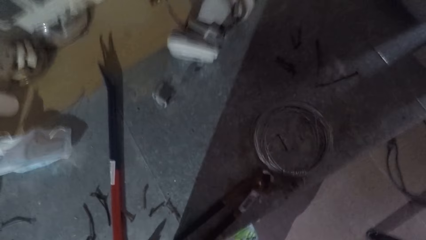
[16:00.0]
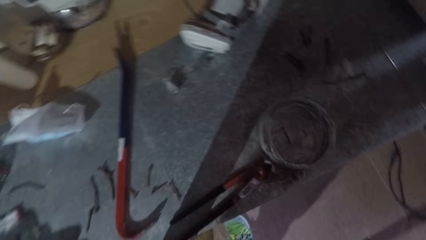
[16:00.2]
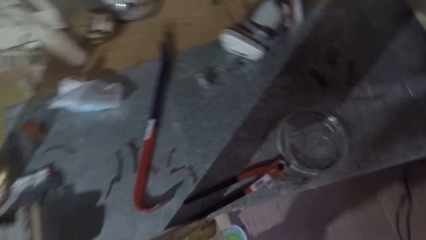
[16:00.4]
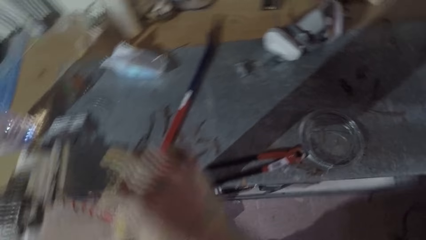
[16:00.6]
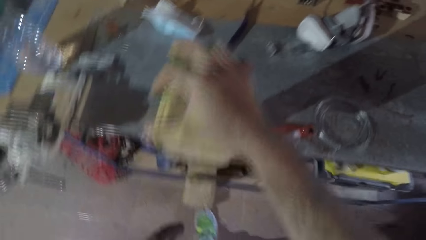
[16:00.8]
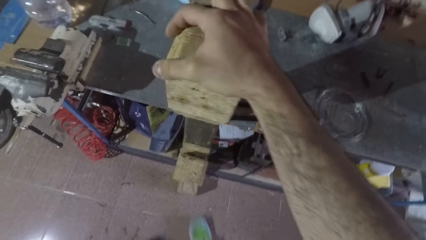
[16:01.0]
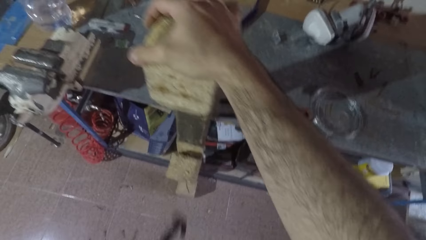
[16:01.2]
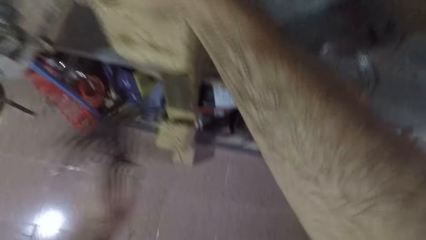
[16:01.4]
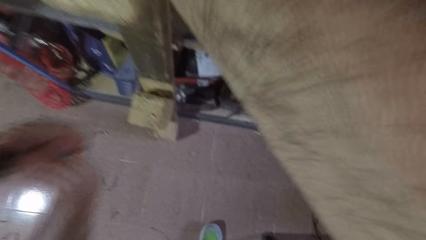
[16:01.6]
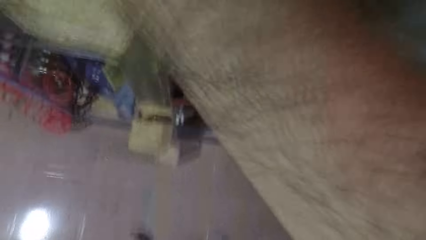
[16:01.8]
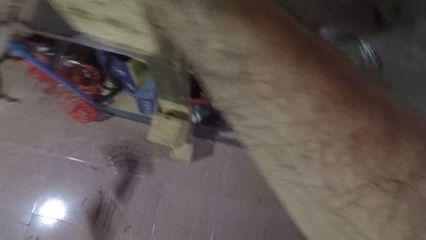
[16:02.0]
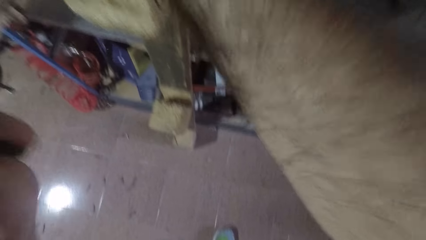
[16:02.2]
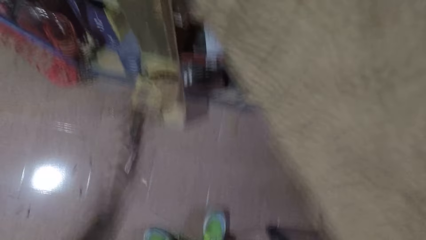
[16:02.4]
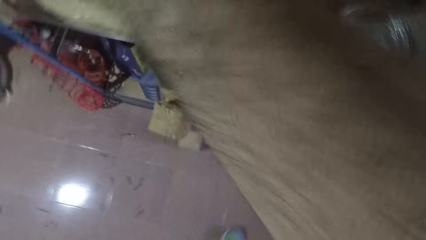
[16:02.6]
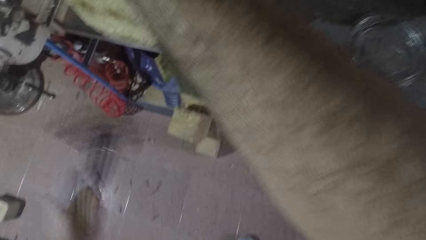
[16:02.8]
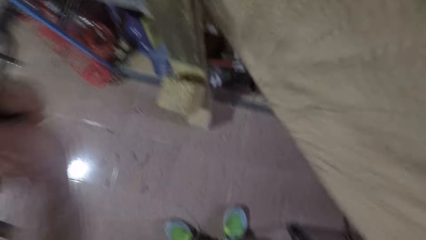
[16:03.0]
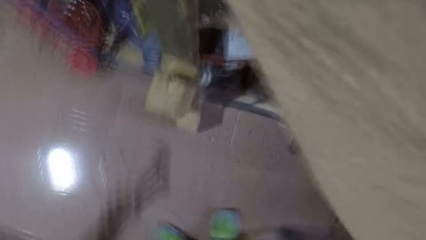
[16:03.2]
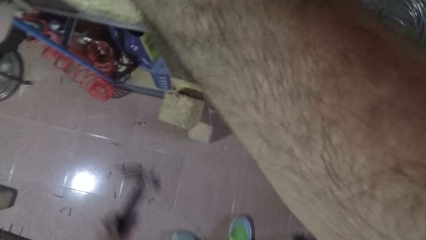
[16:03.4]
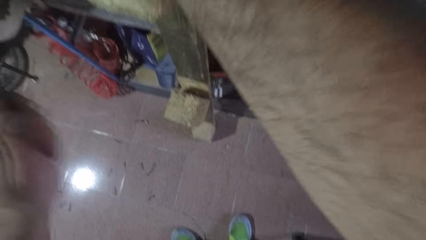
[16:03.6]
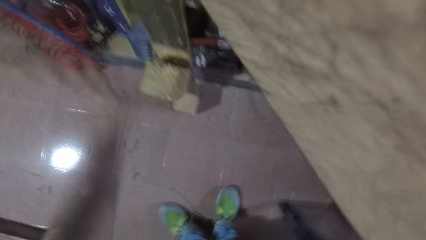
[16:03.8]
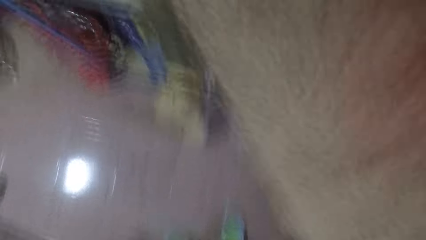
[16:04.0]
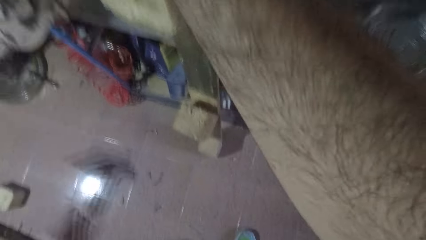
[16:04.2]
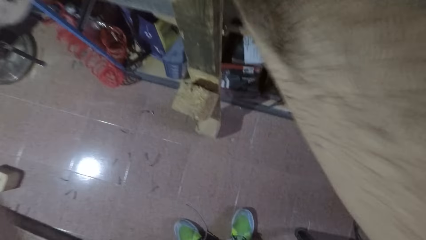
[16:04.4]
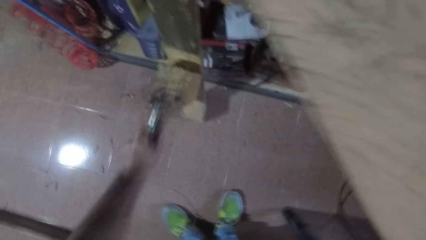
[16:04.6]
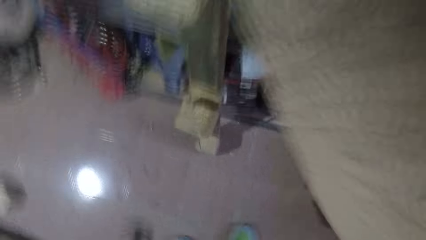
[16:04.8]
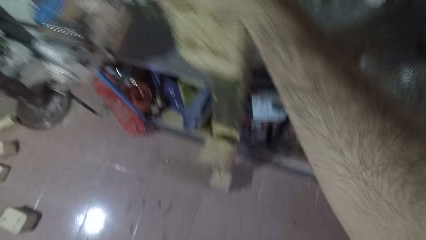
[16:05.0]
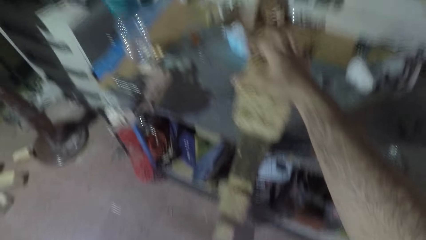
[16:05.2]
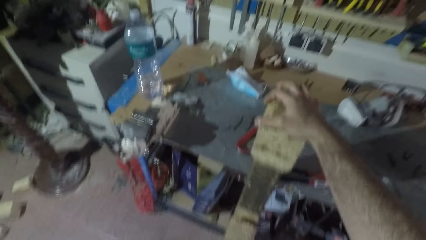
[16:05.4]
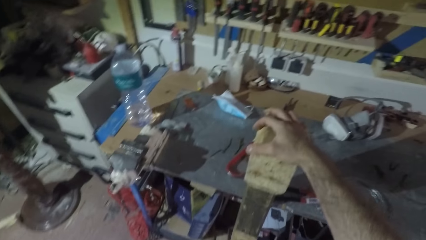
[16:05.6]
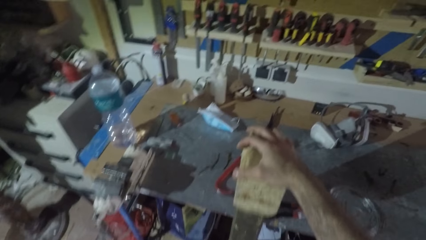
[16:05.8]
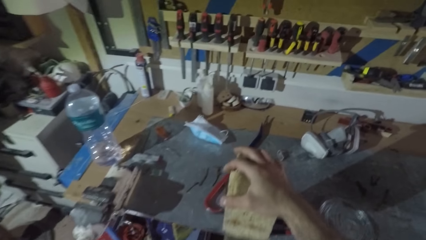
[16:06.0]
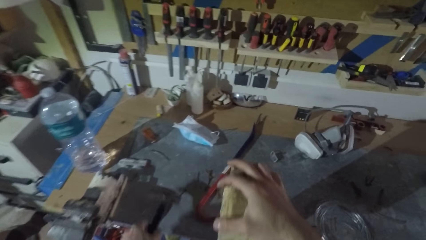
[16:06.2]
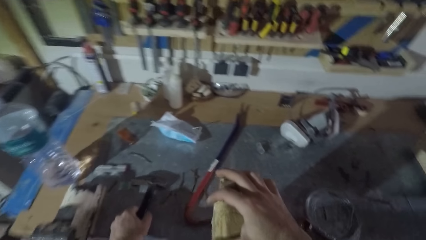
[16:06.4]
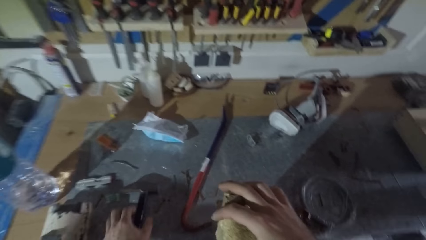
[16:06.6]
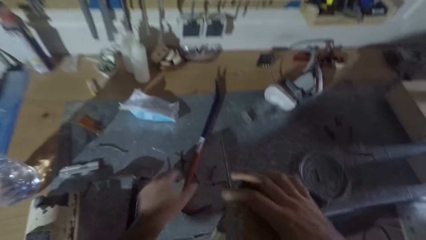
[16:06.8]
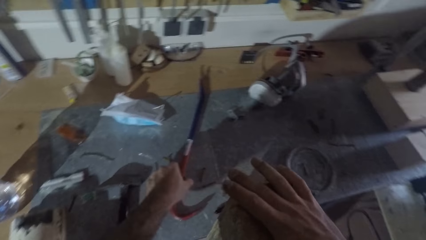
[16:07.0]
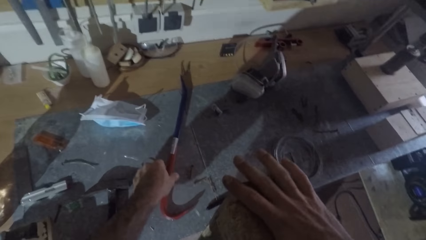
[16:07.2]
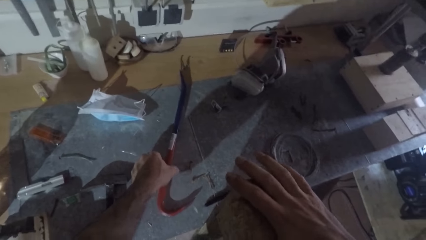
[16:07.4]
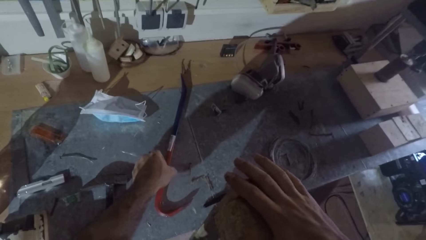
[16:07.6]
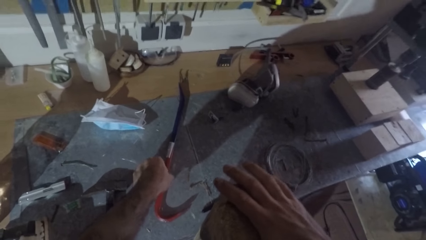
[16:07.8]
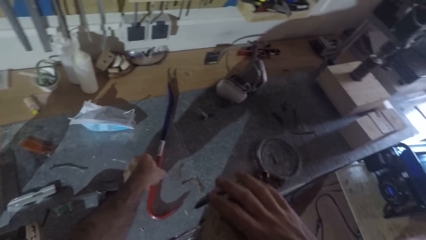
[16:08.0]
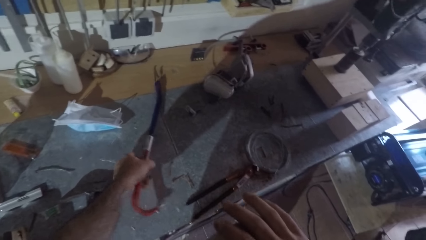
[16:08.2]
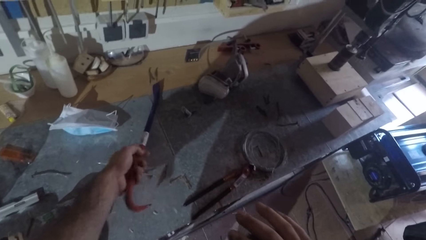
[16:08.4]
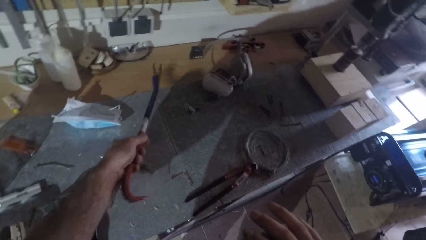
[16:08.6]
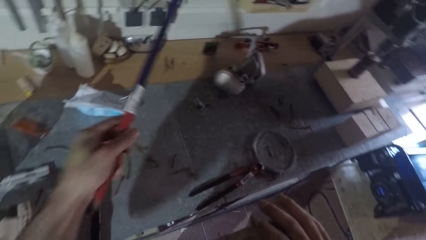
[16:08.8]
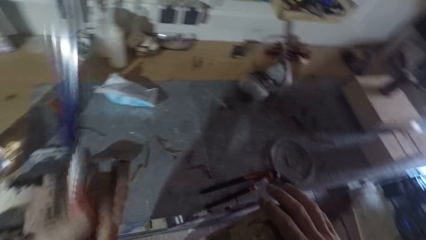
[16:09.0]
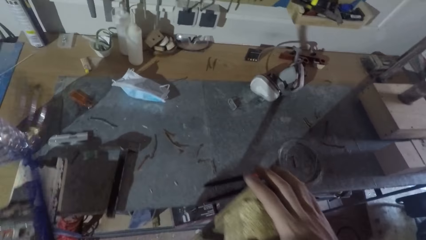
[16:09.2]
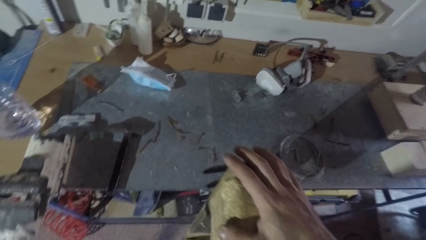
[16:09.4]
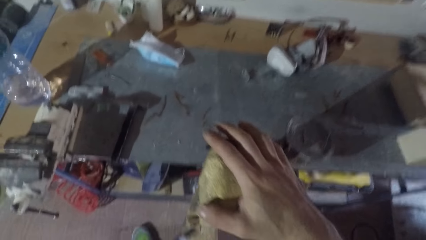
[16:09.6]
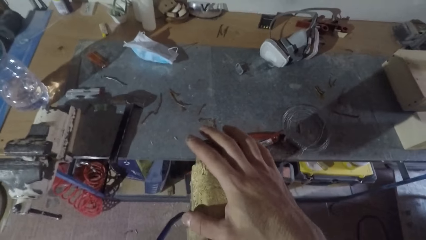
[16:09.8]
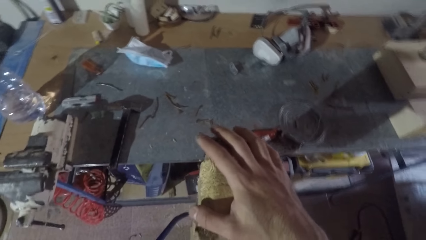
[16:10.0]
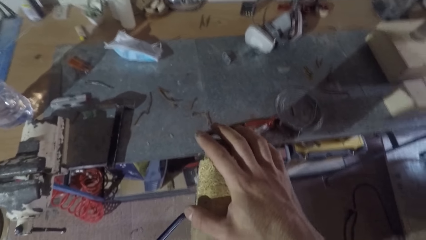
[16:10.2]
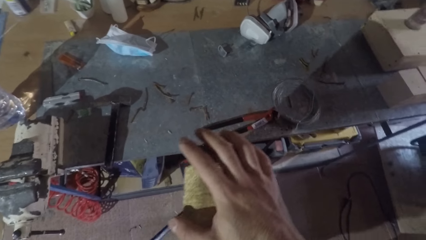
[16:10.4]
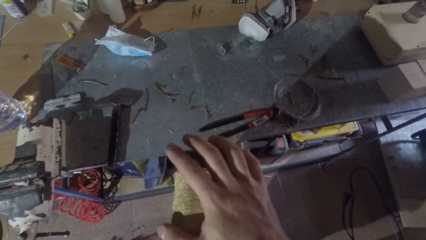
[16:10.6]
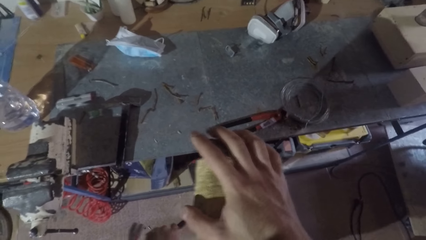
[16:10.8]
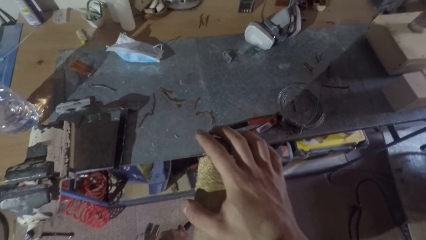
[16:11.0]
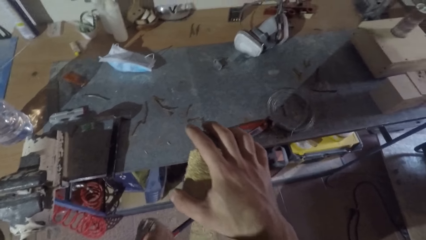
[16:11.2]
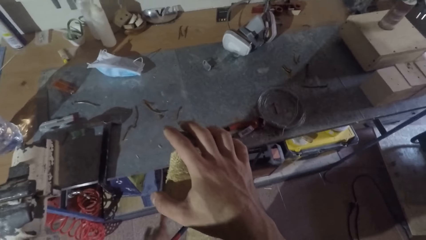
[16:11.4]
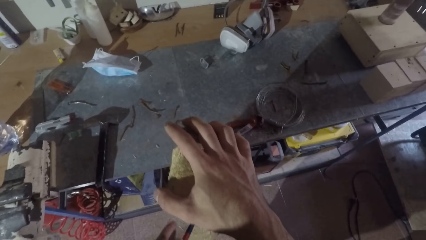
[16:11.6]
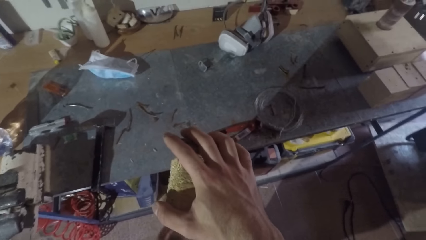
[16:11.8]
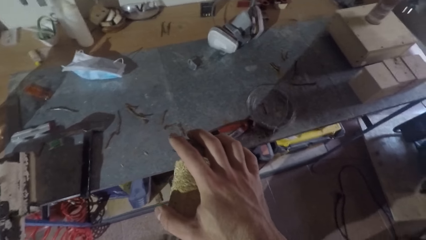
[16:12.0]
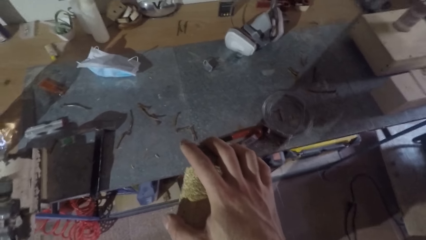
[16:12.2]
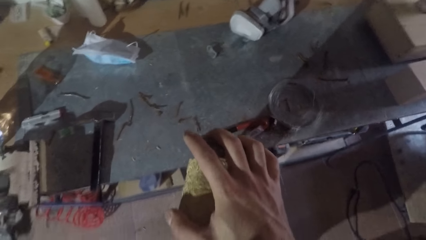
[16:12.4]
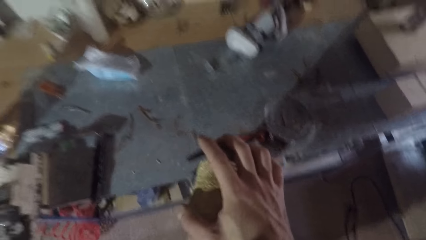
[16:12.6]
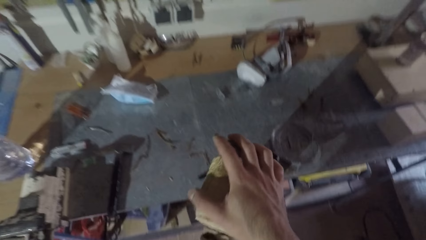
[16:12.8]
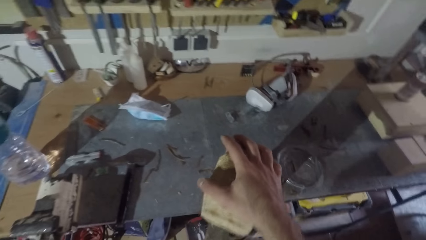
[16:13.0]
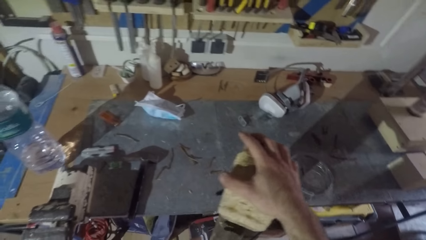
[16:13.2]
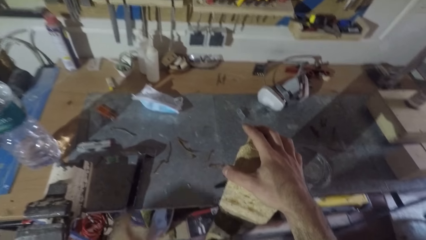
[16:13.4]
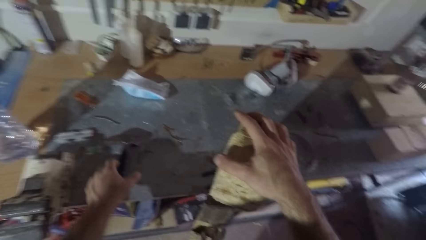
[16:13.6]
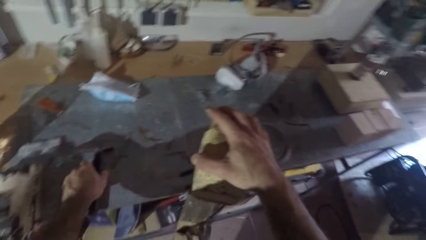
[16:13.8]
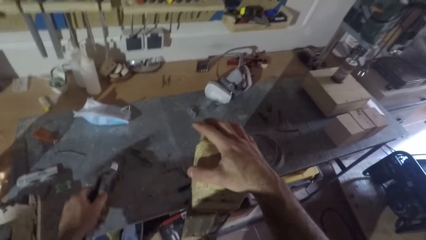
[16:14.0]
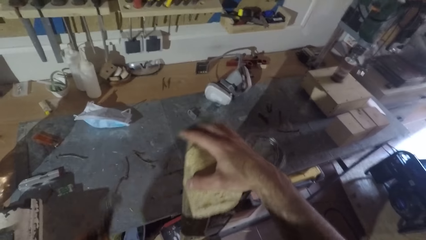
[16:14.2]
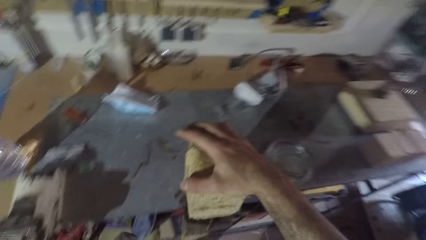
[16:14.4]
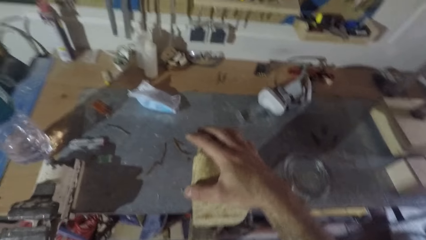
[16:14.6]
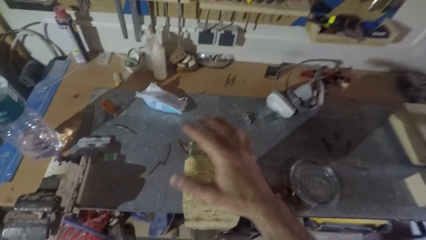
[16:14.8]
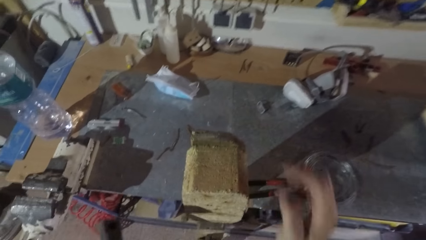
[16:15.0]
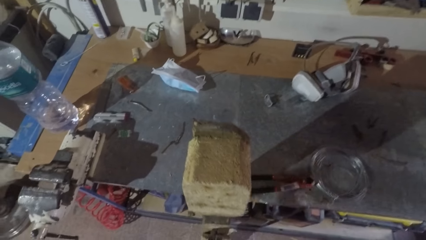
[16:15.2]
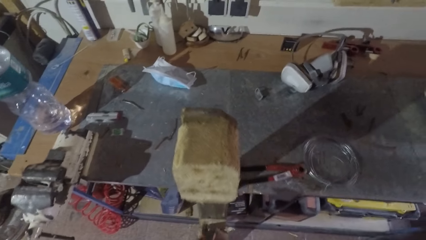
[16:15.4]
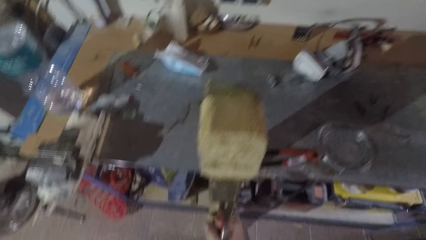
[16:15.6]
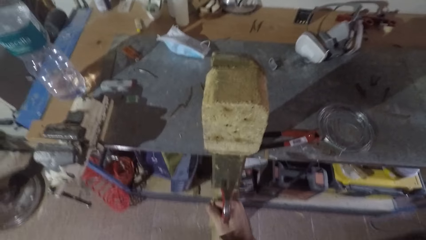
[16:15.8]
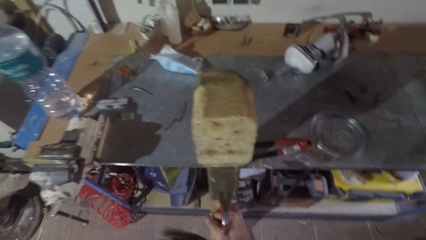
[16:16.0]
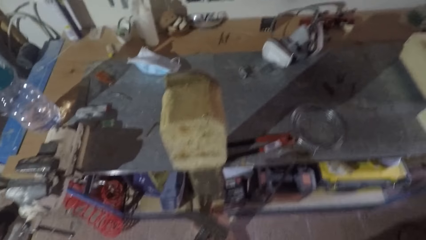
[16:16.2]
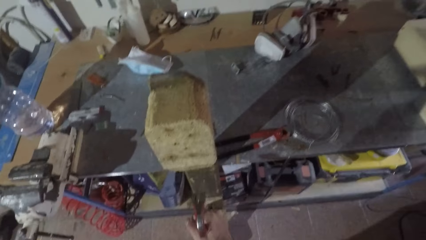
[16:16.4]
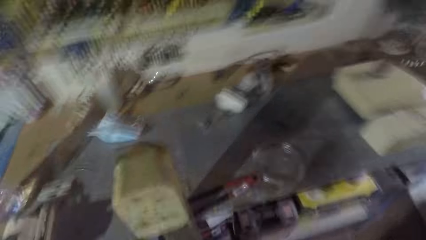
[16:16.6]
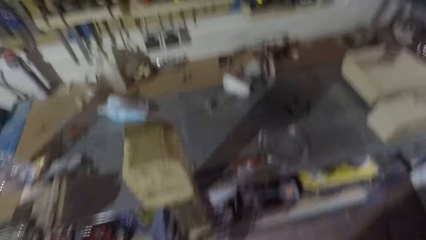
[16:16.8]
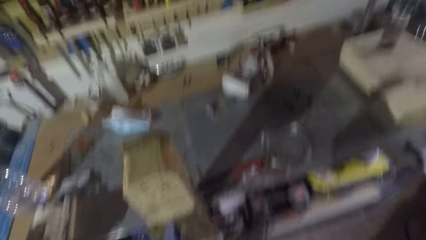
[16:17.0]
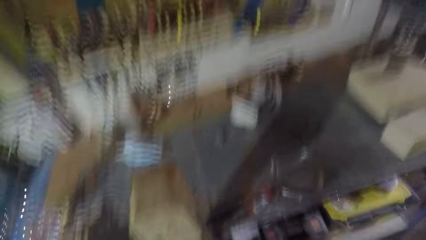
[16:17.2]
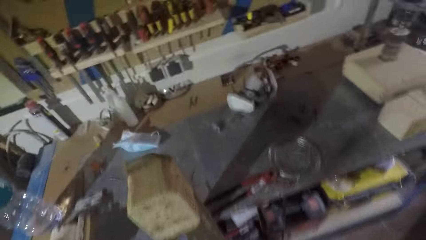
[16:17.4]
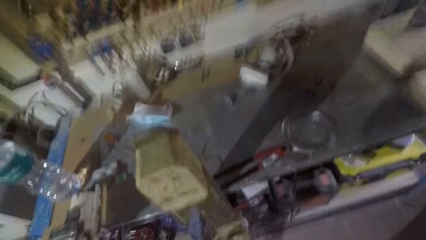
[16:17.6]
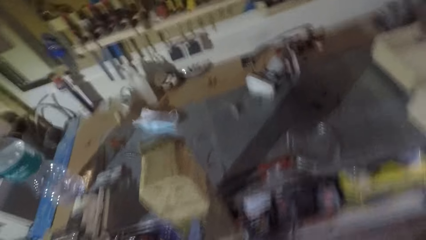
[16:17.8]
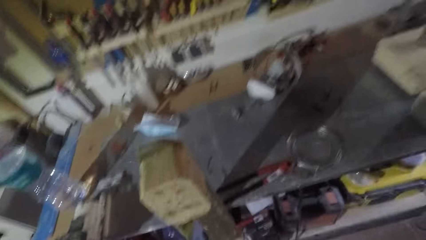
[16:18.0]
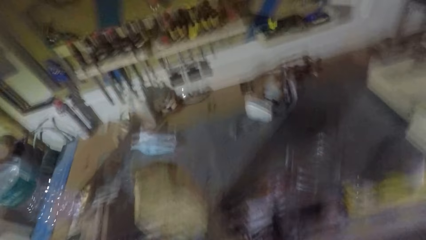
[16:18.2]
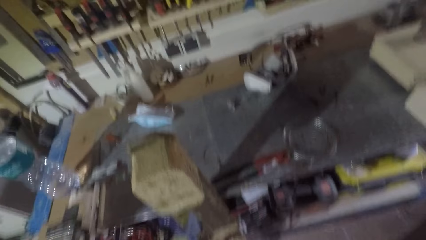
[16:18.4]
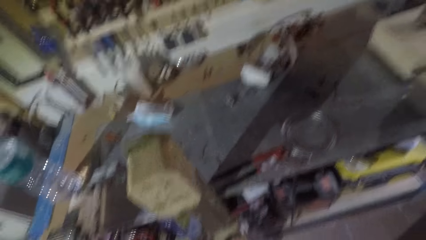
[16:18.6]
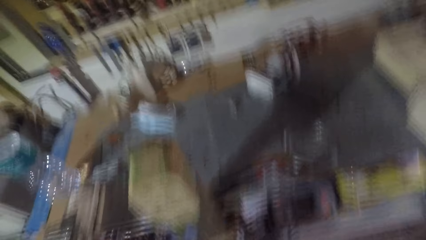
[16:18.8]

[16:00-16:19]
The camera wearer hits the wood with the hammer. They drop the hammer on the shelf, pick up the crowbar on the shelf, and place the crowbar between the wood cube and the rectangular wood. They pick up the hammer from the shelf and hit the hammer on the crowbar.
